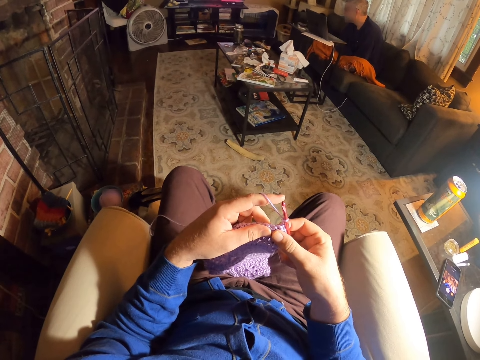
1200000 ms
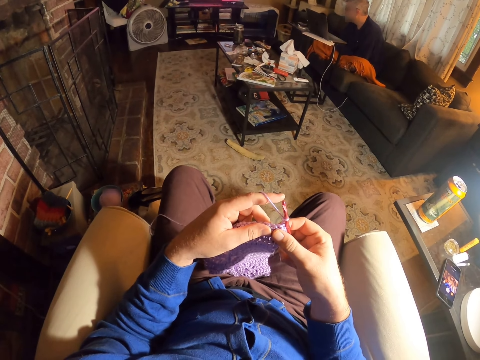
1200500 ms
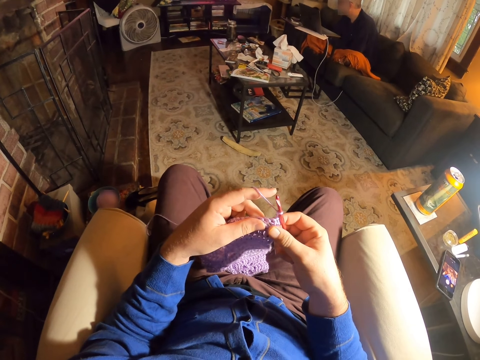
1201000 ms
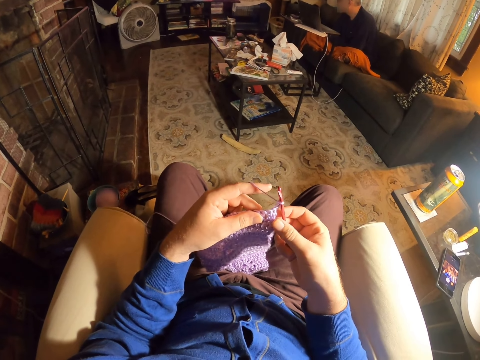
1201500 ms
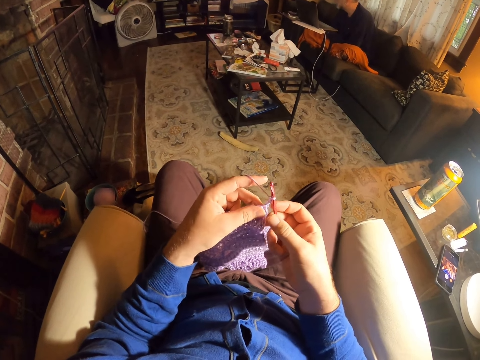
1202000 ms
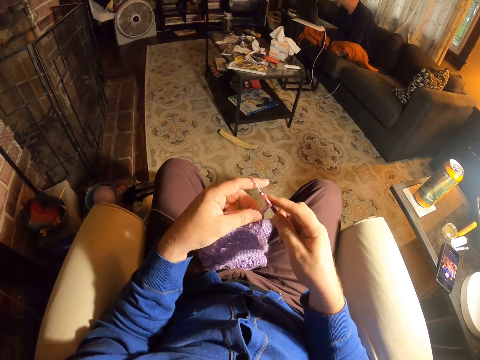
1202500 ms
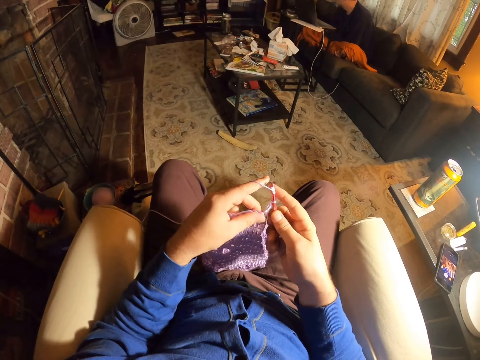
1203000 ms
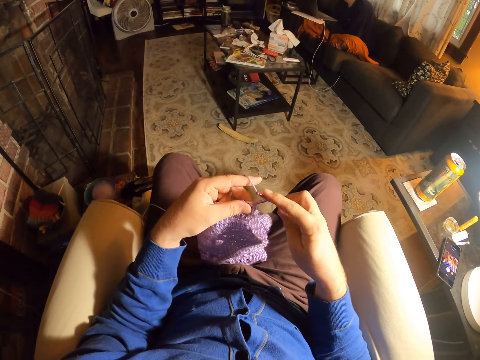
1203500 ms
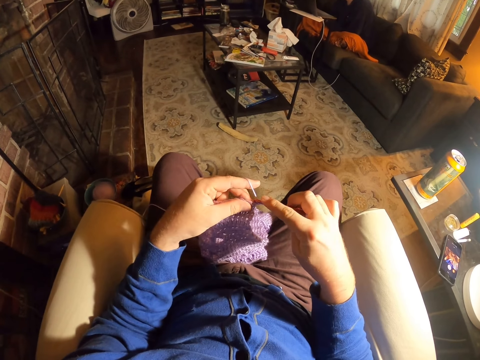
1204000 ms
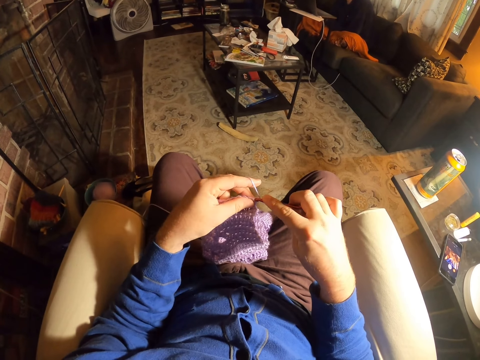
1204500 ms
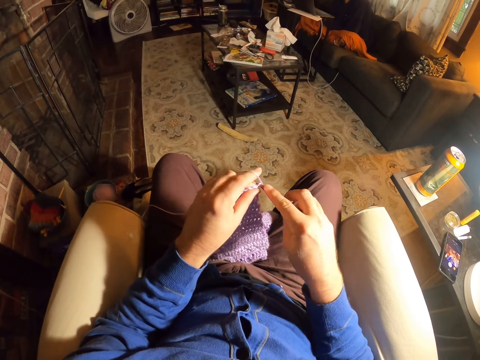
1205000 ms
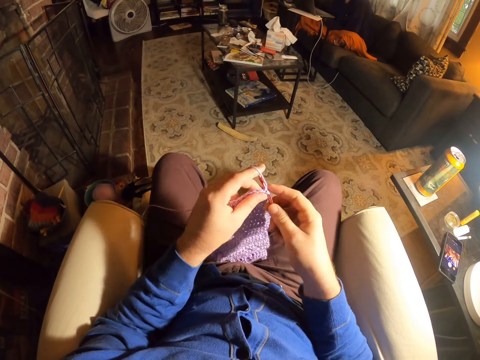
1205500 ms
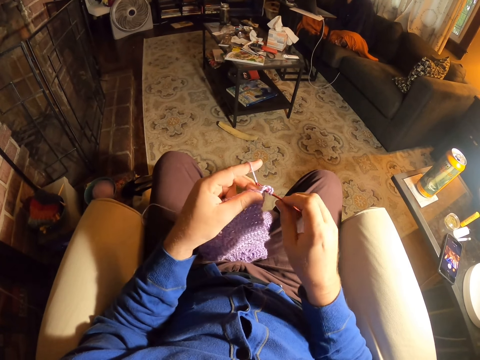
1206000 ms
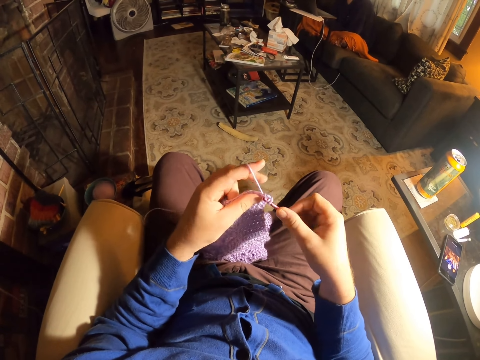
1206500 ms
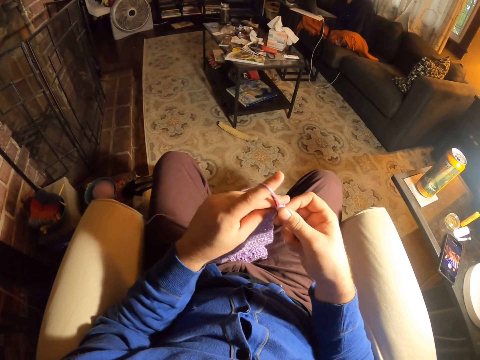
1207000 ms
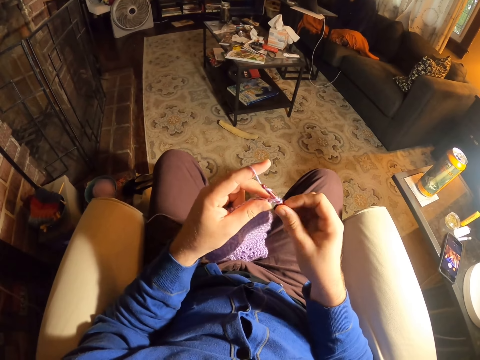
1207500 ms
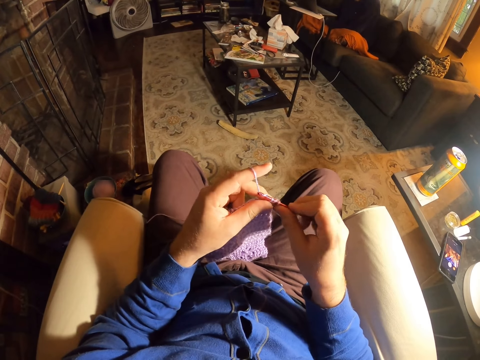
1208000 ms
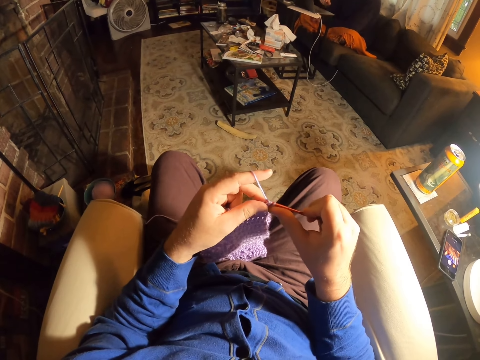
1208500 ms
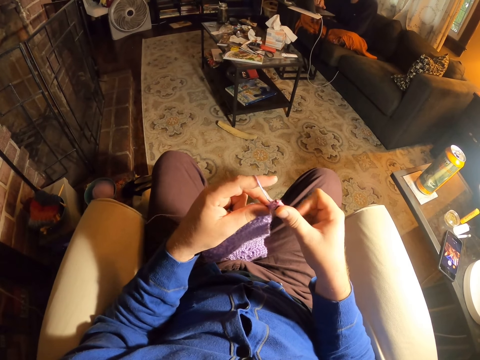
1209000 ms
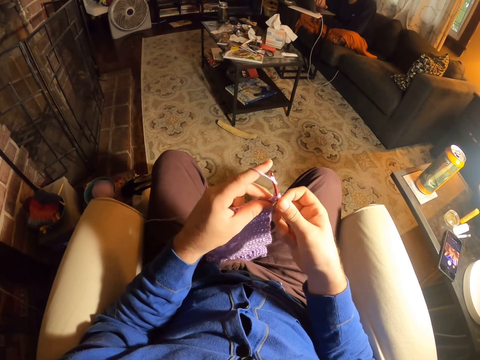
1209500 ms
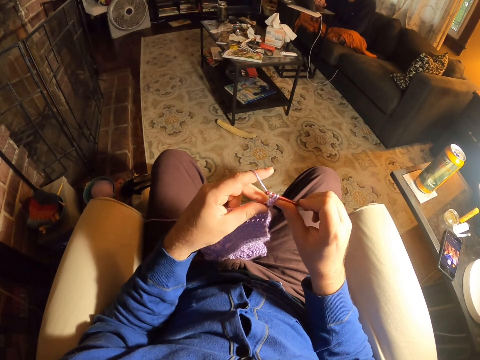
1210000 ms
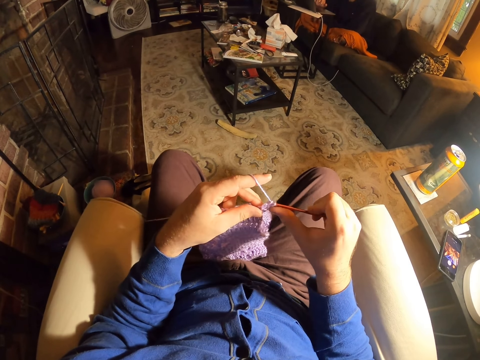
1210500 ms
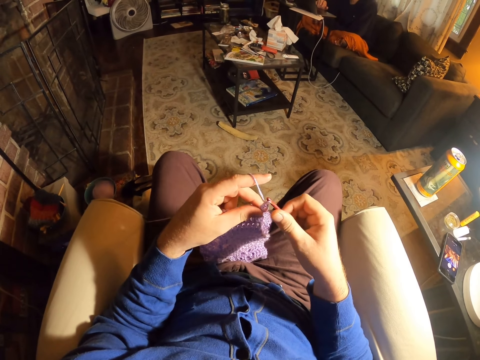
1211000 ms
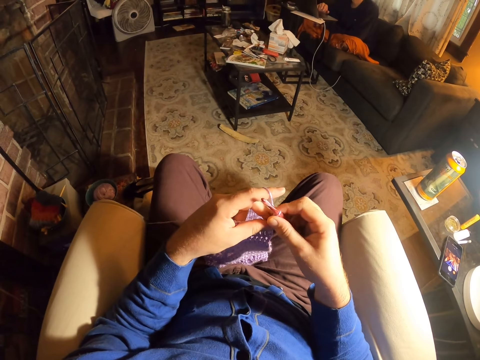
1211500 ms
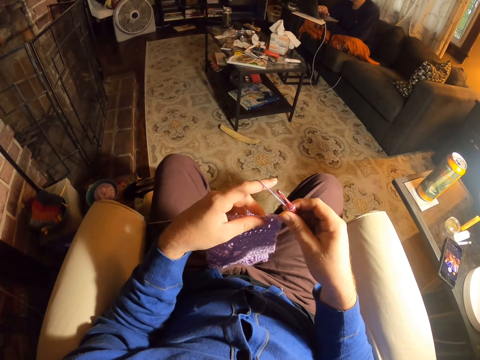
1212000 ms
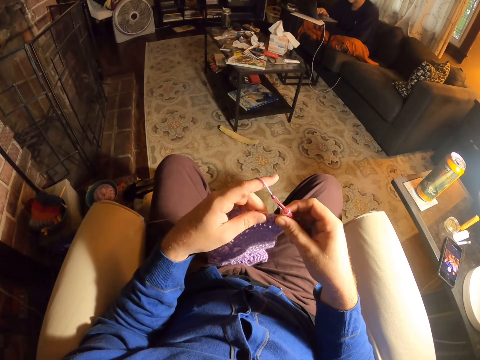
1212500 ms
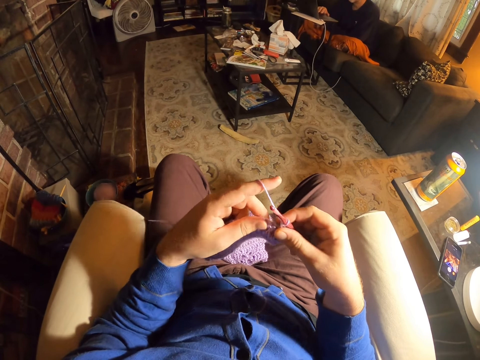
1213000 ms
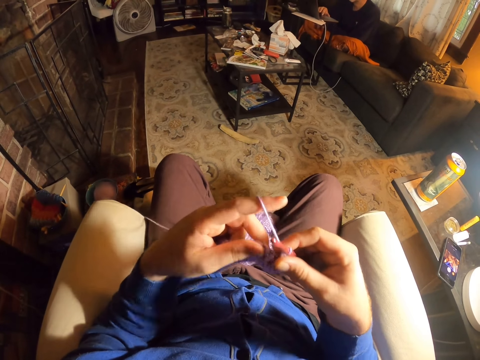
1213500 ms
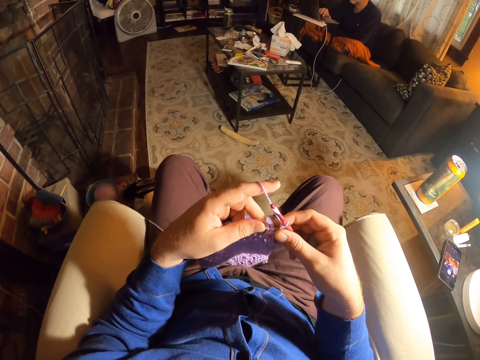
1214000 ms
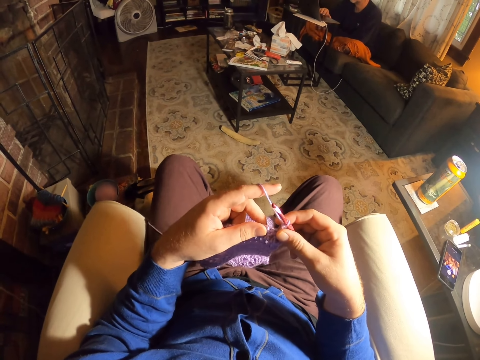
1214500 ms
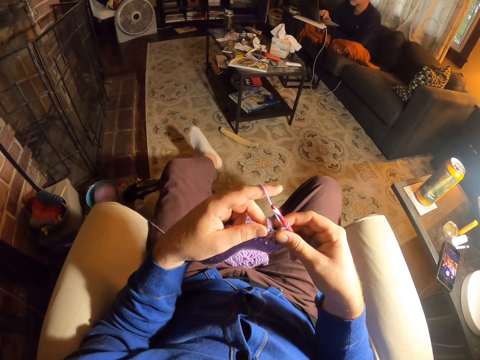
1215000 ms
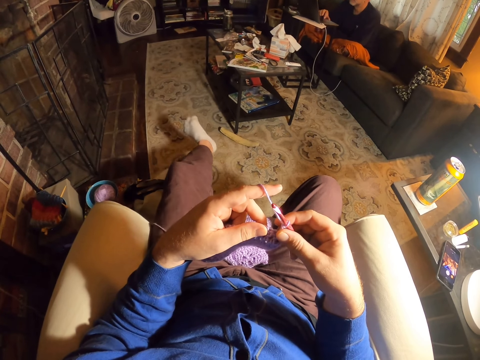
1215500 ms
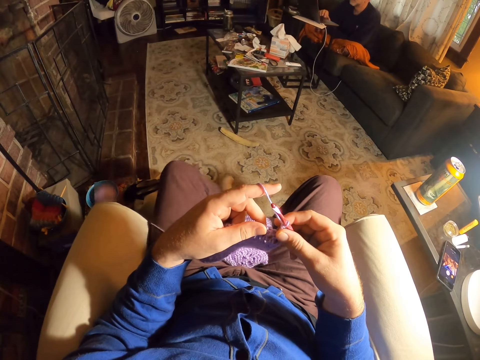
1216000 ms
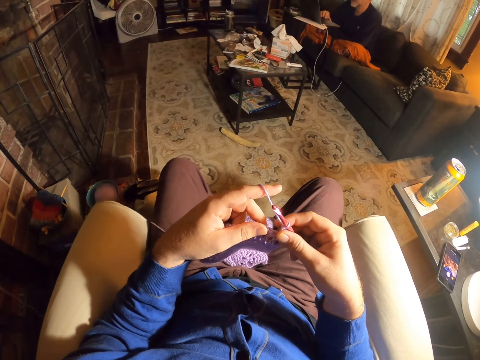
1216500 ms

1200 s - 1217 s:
The camera wearer rolls thread on the crochet needle. They knit the fabric with the crochet needle. They roll thread on the crochet needle. They knit the fabric with the crochet needle. They roll thread on the crochet needle. They knit the fabric with the crochet needle. They examine the fabric stitches. They pull the fabric. They straighten the left leg.

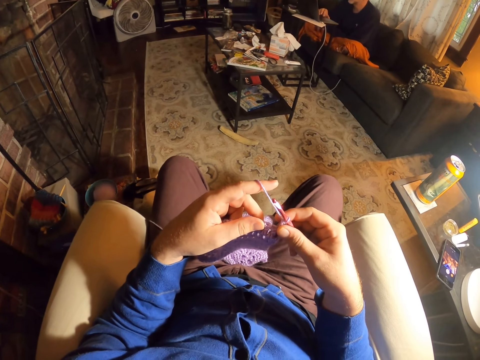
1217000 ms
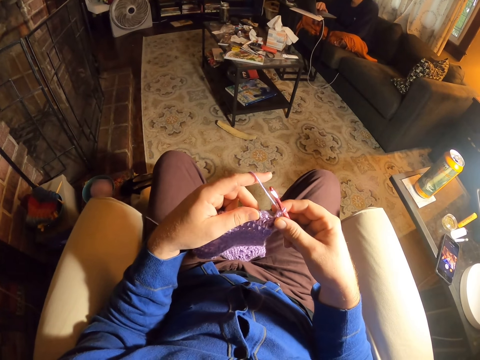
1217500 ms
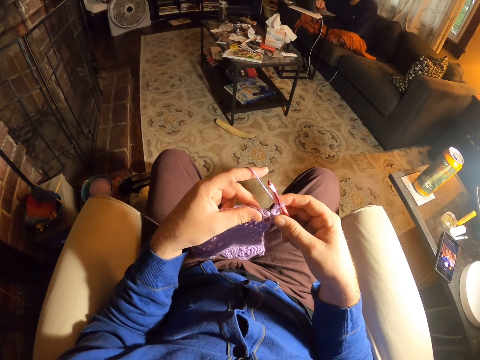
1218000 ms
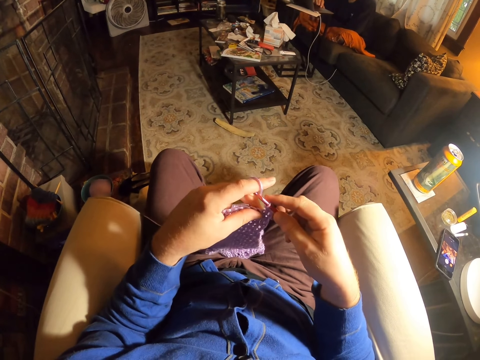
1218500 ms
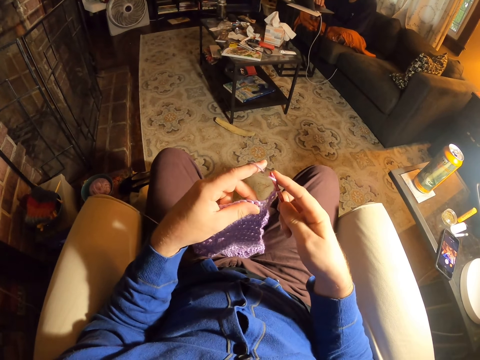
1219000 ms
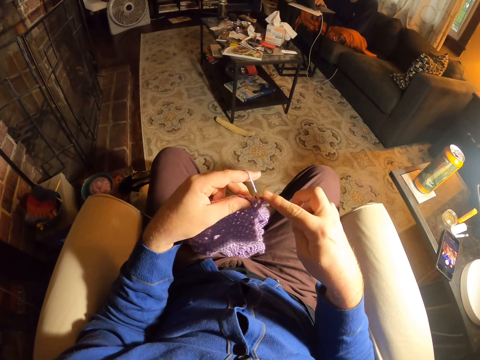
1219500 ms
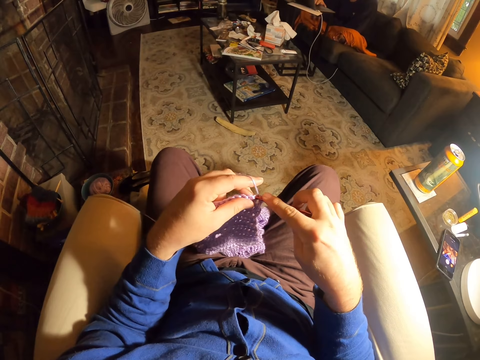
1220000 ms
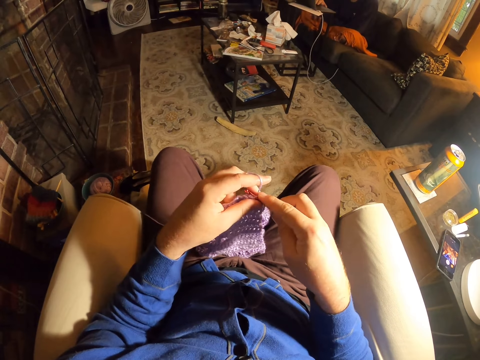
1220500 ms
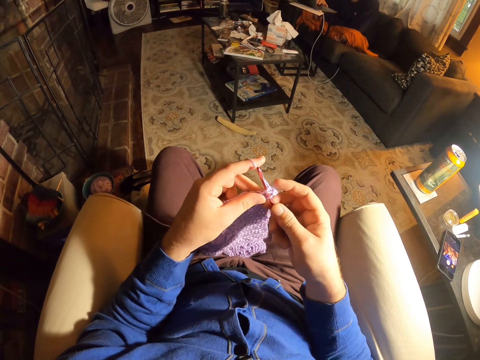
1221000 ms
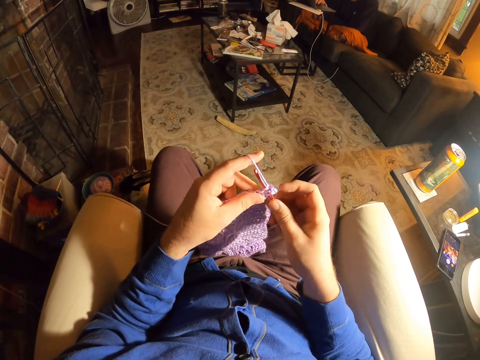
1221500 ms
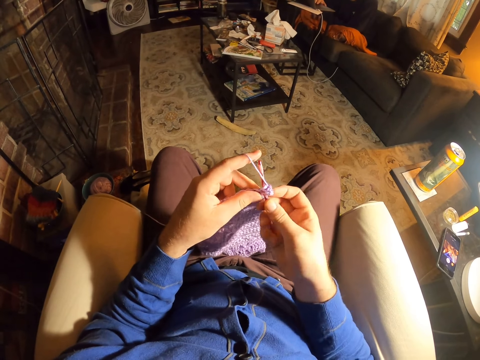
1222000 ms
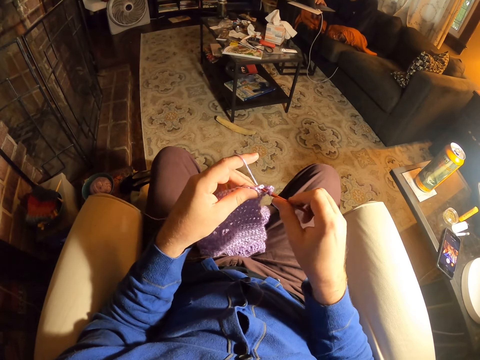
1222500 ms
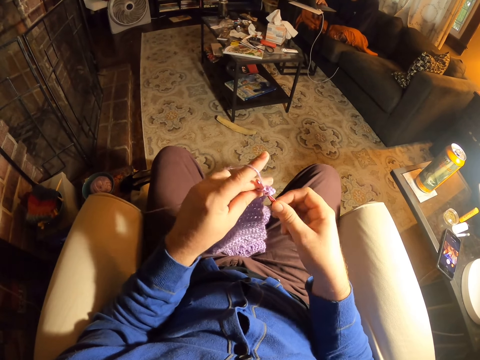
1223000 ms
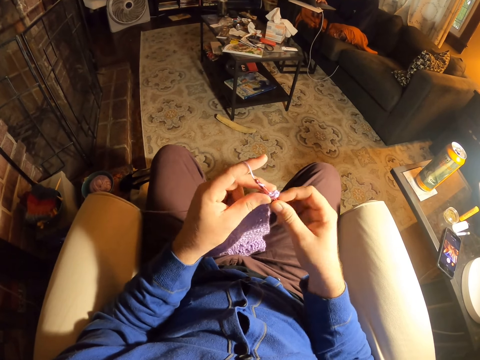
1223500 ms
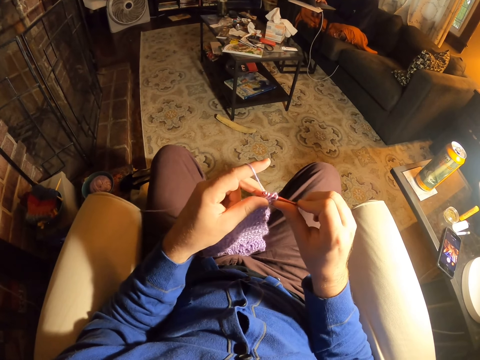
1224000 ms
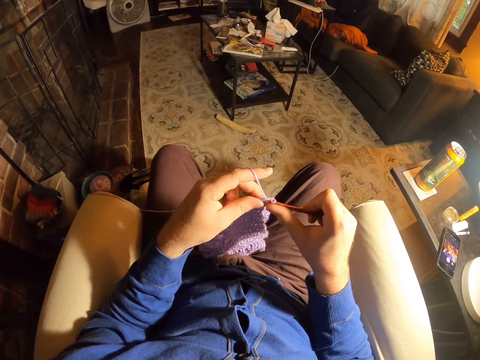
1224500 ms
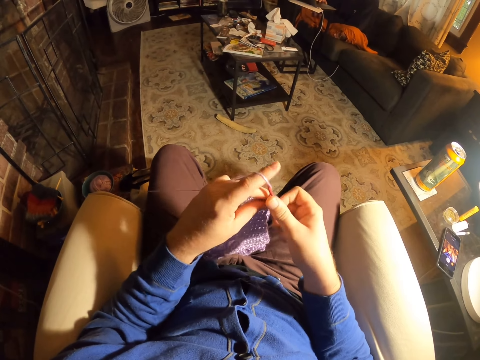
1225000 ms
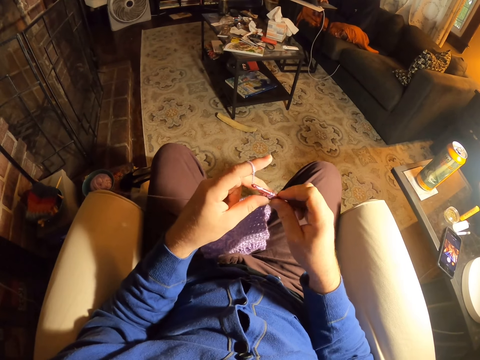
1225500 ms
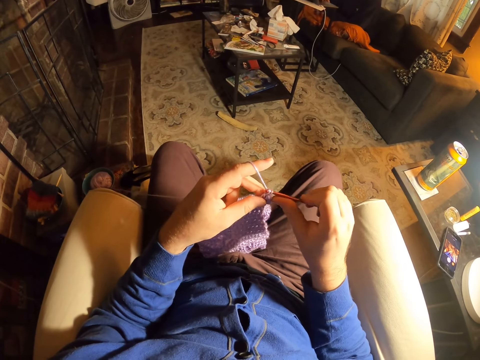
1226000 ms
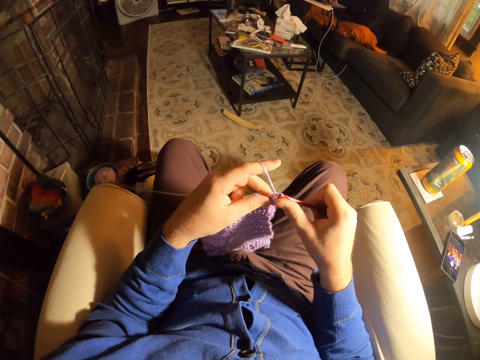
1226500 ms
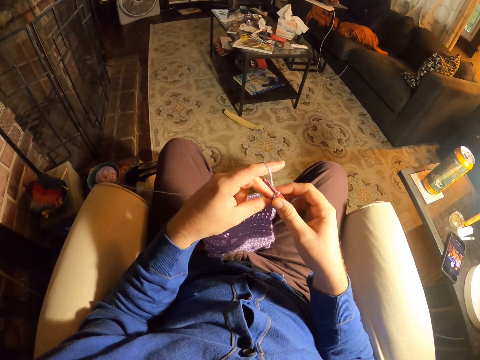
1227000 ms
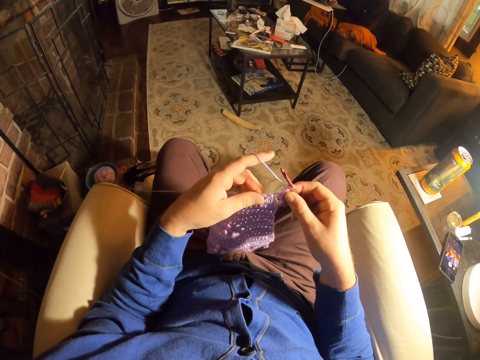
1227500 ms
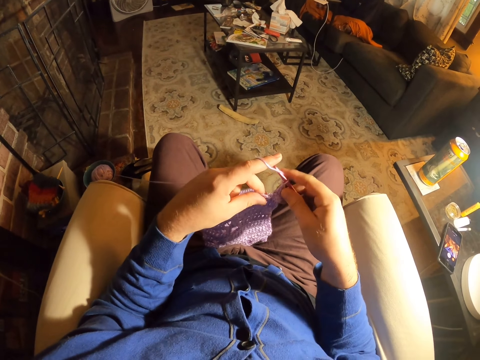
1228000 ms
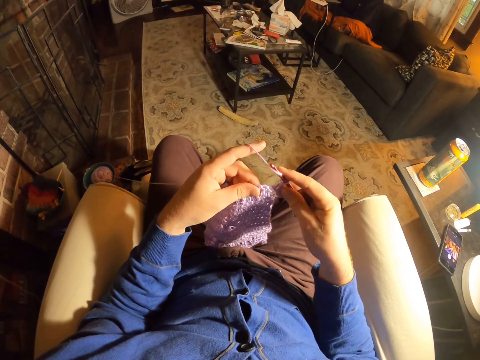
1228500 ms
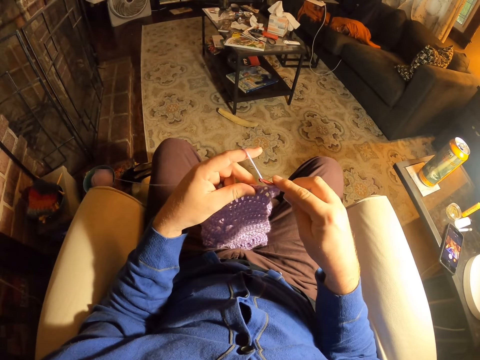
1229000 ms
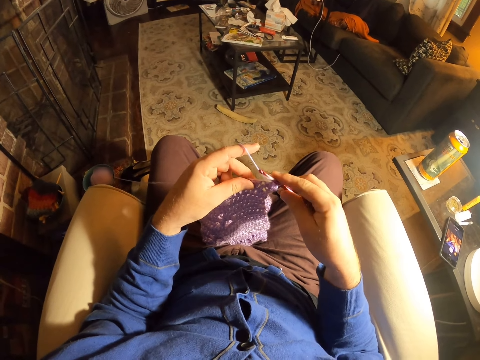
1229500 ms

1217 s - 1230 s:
The camera wearer rolls thread on the crochet needle. They knit the fabric with the crochet needle. They roll thread on the crochet needle. They knit the fabric with the crochet needle. They roll thread on the crochet needle. They knit the fabric with the crochet needle. They examine the fabric stitches. They roll thread on the crochet needle.
